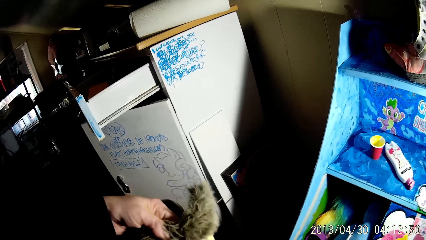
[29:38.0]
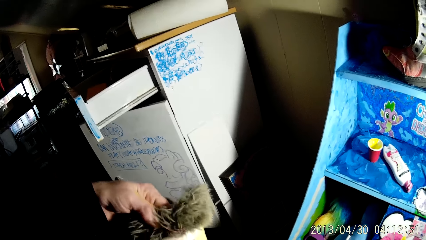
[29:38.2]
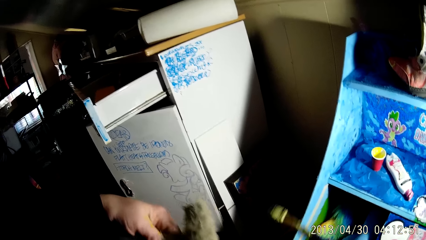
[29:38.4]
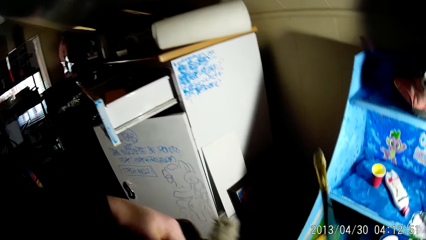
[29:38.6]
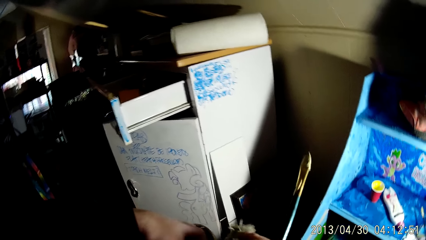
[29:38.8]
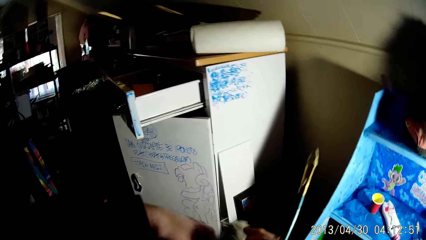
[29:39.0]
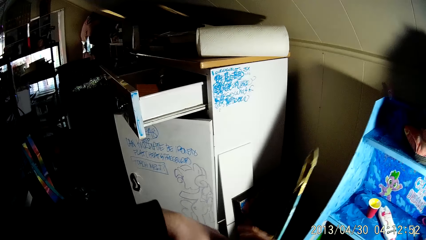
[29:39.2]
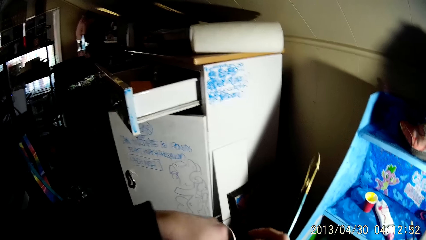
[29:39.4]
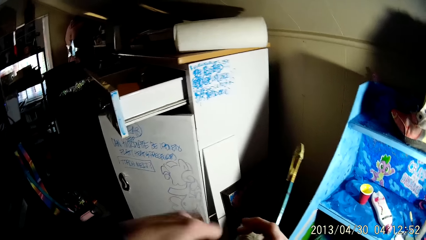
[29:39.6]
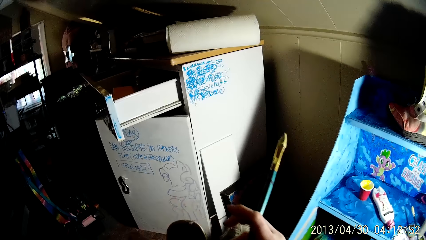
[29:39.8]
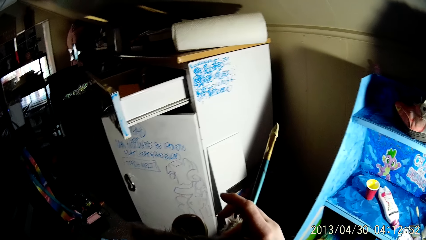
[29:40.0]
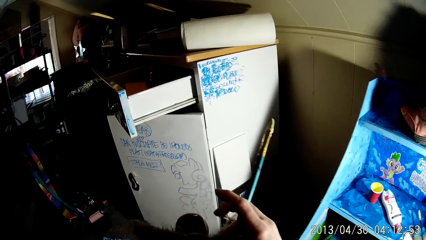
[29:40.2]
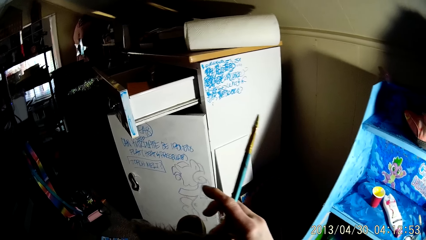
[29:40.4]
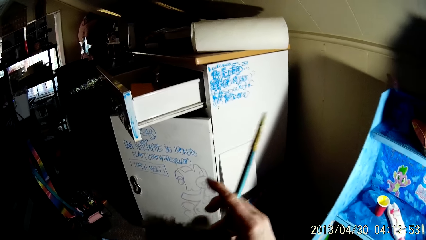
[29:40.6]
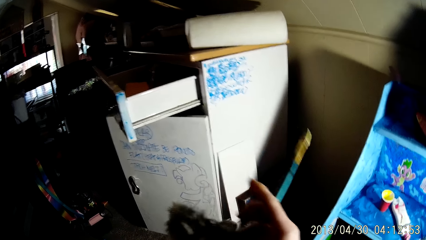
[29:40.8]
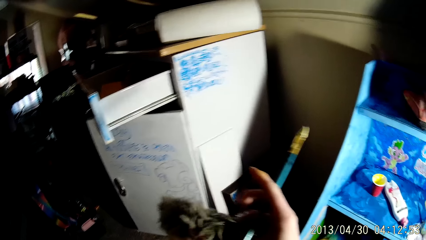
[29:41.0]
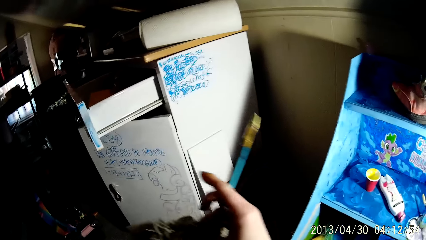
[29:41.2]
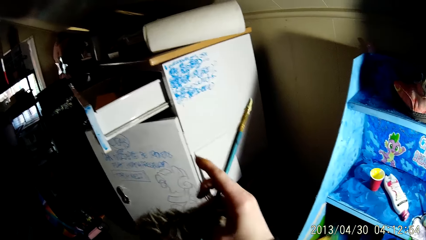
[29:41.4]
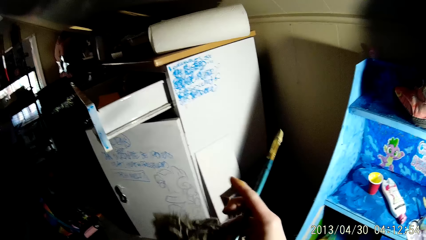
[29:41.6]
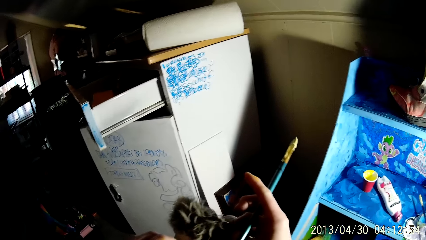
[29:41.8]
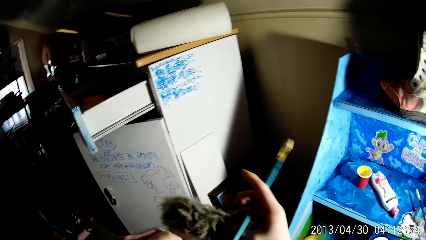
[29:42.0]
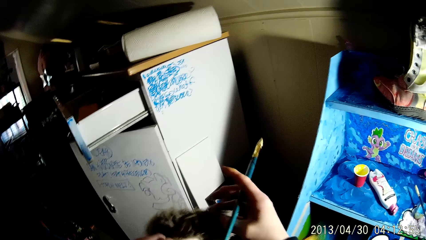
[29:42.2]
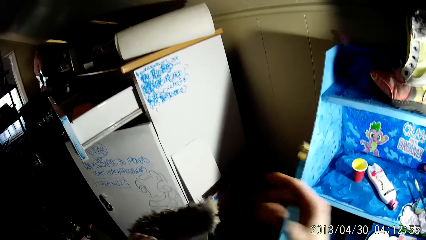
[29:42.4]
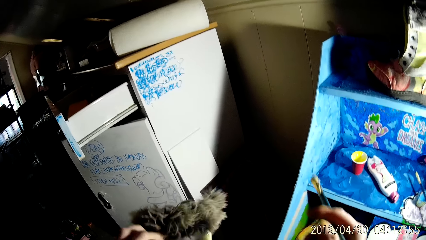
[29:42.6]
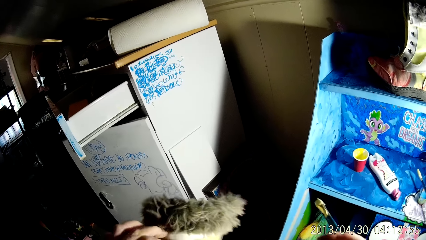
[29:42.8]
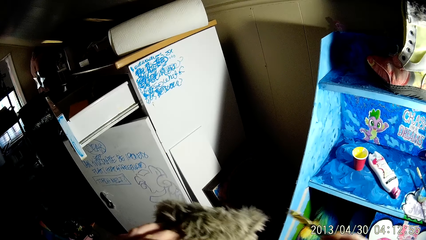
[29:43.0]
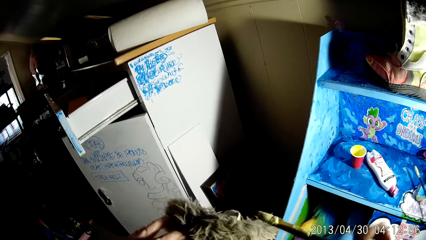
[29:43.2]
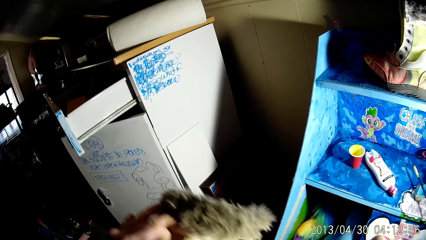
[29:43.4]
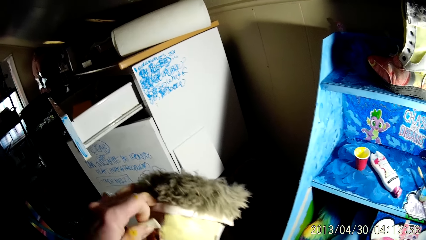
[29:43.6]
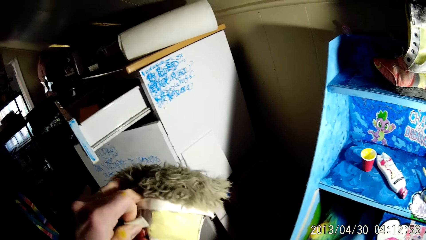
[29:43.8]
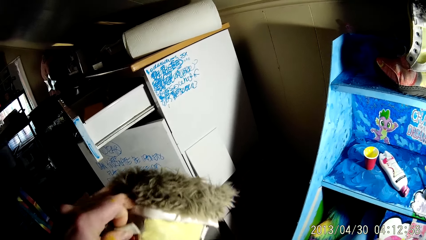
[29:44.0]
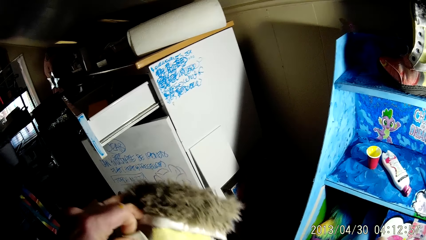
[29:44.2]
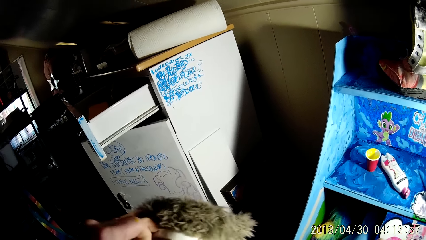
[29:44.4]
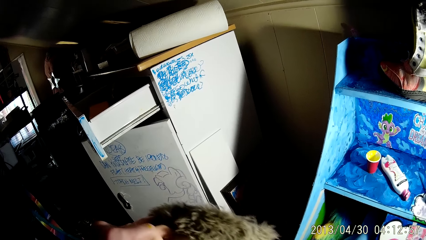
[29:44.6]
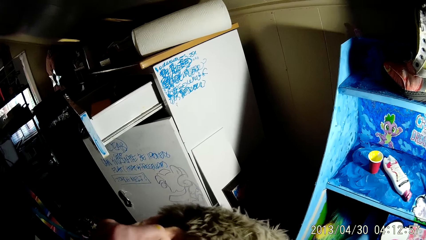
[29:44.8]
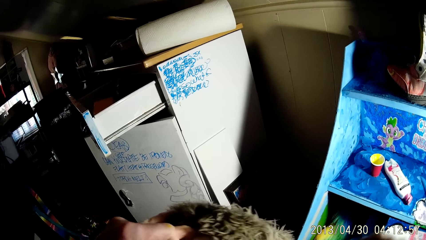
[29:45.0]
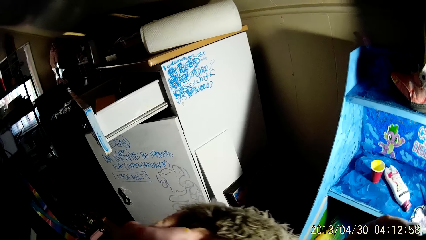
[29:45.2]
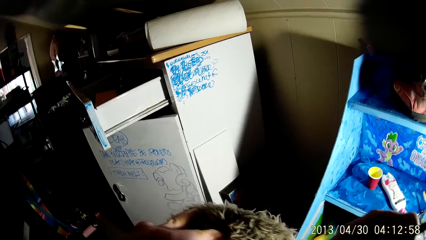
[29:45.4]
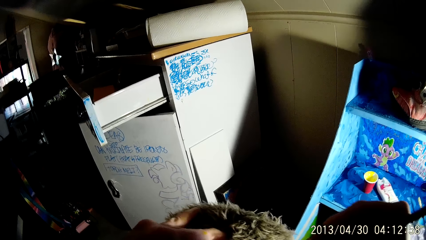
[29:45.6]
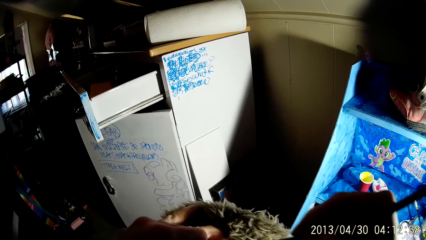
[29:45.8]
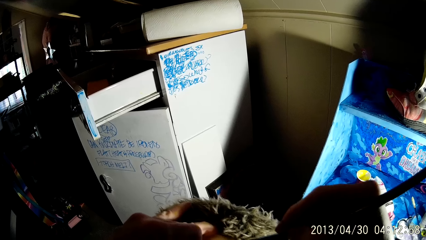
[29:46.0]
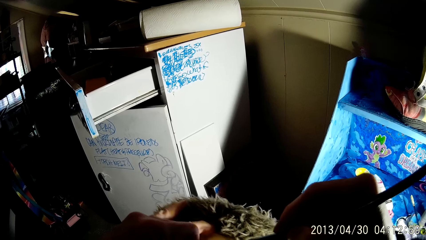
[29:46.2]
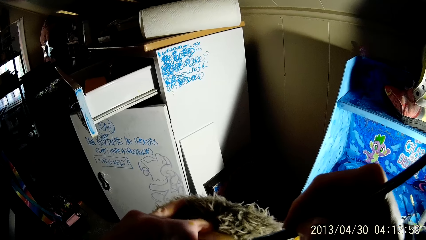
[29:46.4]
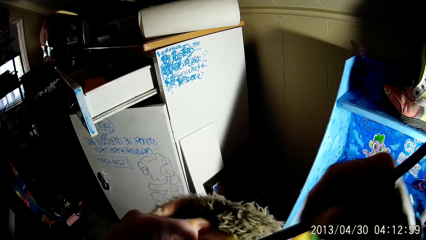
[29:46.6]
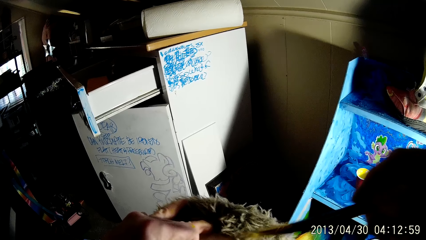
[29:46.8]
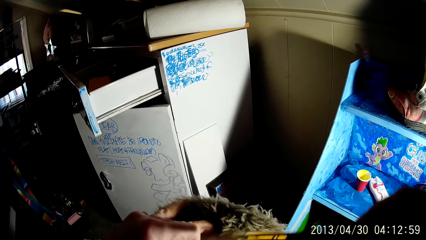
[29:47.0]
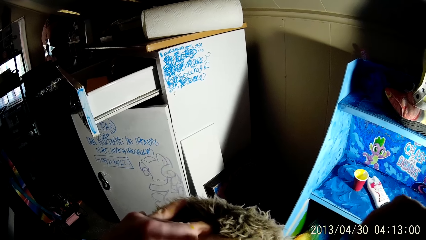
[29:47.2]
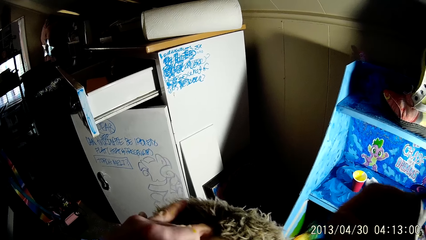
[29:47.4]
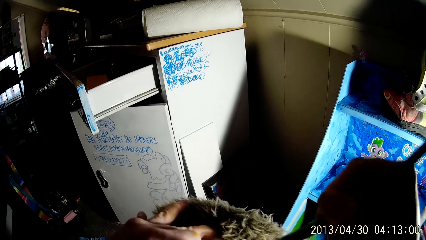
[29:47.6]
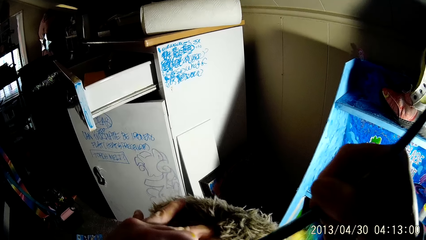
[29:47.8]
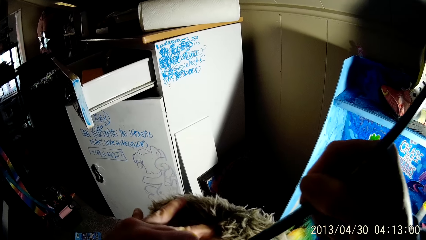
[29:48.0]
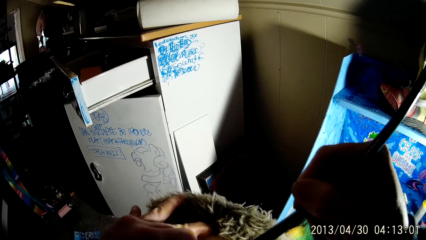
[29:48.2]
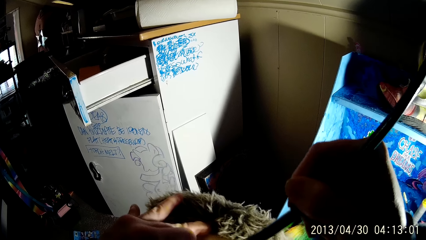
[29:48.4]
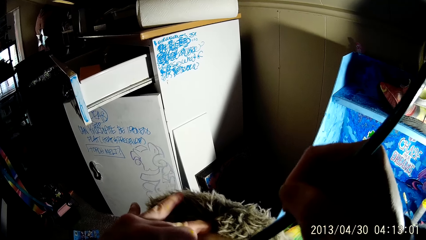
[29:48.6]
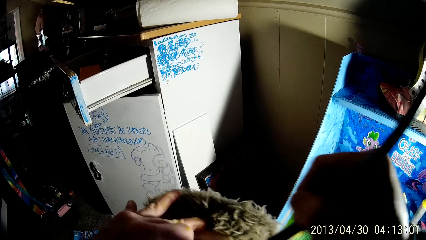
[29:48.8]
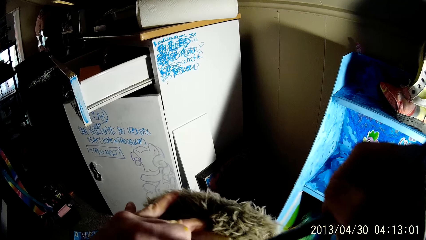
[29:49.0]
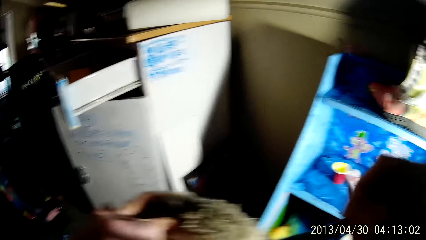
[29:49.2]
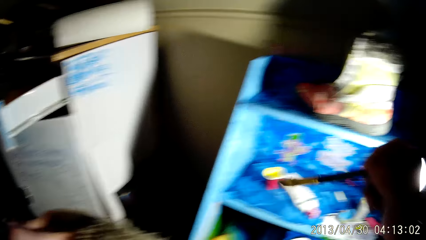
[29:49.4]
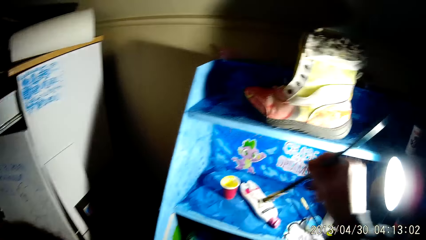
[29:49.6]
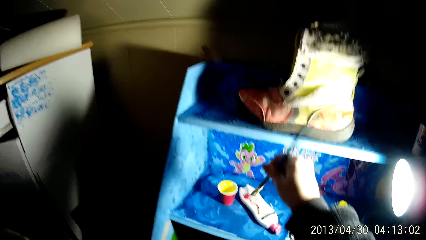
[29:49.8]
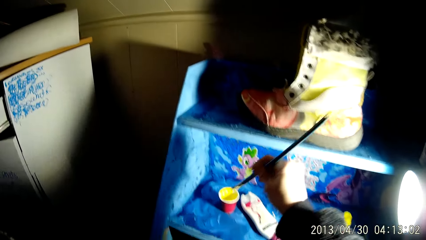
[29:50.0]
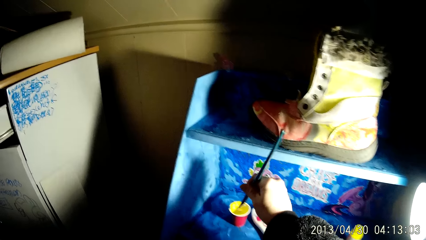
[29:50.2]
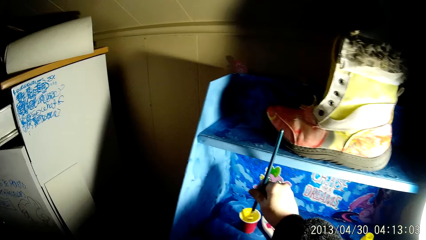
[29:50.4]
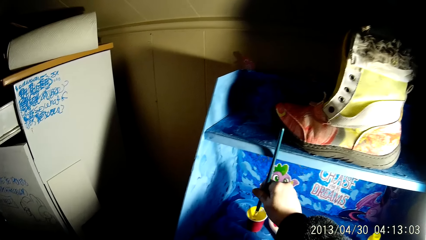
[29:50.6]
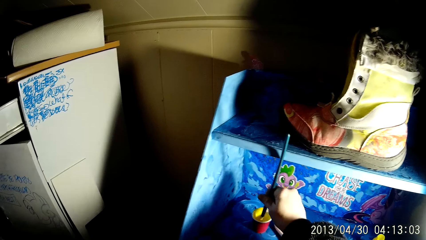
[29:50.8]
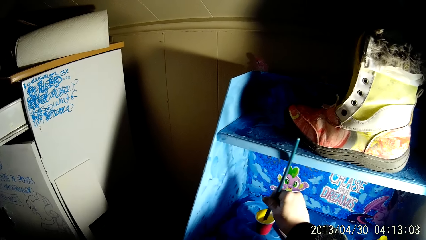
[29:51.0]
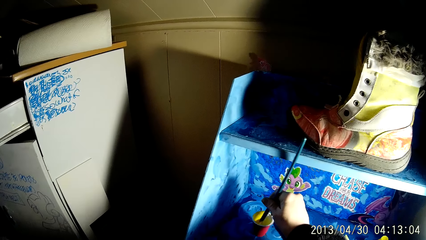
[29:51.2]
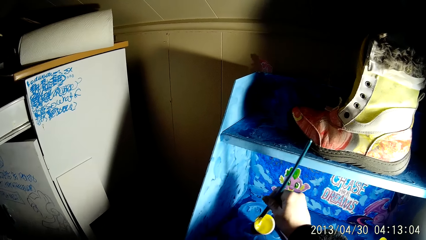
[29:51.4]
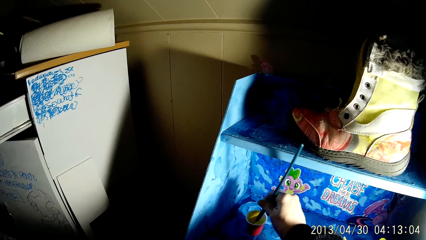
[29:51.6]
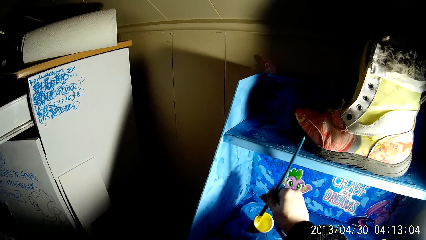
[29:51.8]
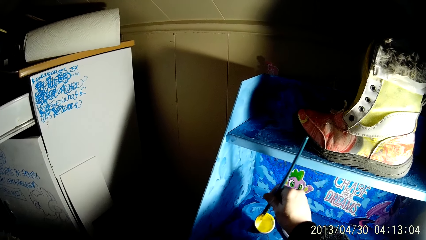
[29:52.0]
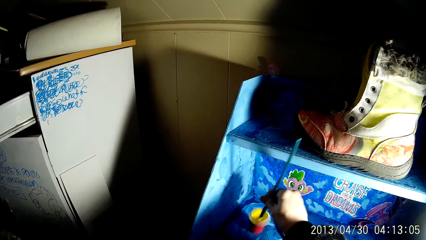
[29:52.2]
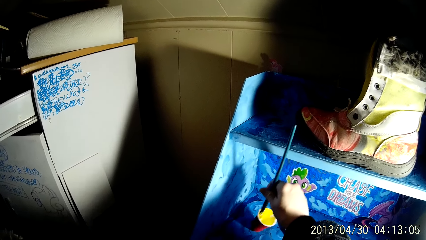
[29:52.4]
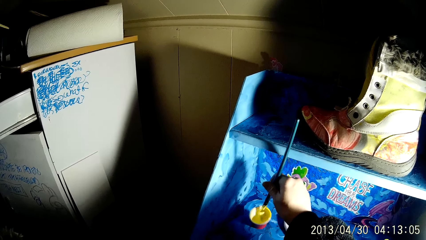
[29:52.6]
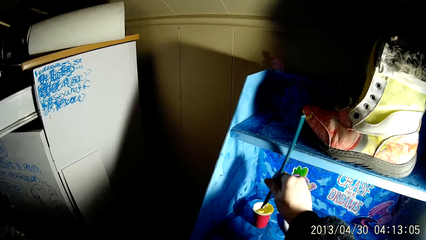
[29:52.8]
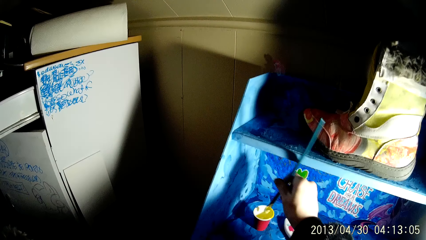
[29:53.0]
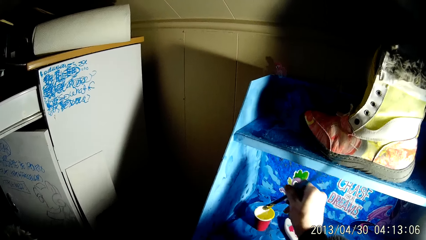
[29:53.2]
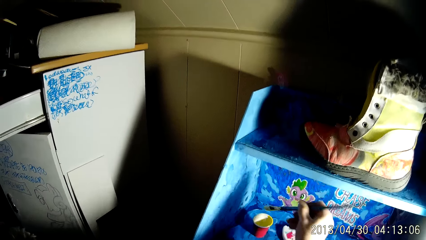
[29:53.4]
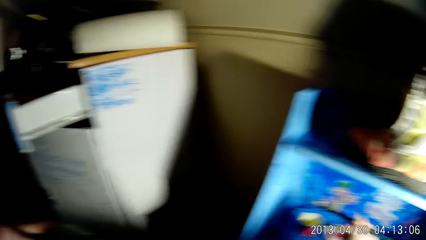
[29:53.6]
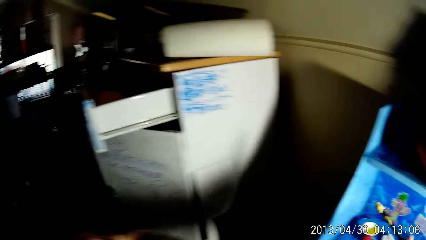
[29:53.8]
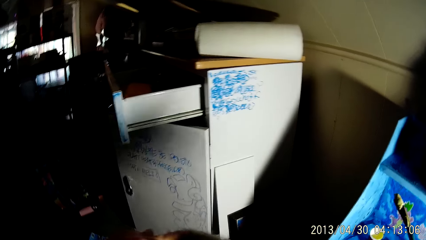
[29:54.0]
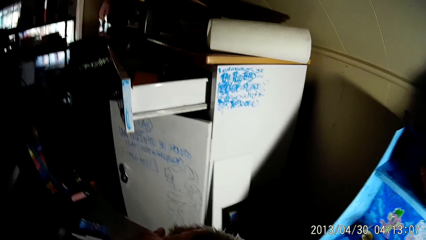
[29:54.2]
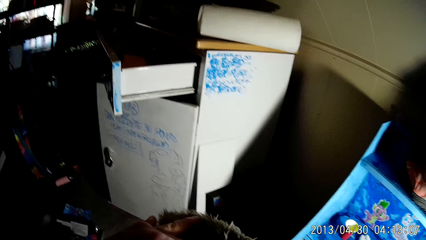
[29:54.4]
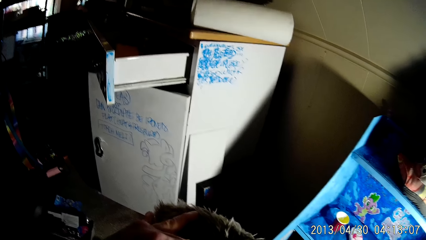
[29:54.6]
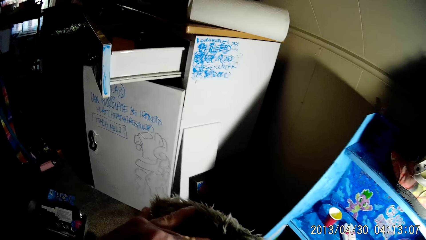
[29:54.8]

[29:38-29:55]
The camera wearer adjusts the boot with his left hand. He holds up the brush with his right hand. He adjusts the boot with his left hand. He paints the boot with the brush with his right hand. He touches the sides of the cup with the brush with his right hand.
